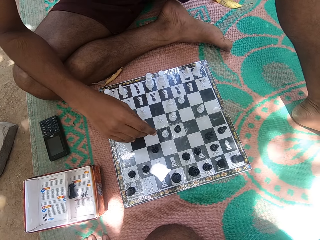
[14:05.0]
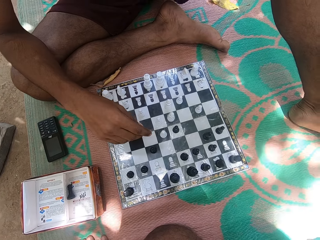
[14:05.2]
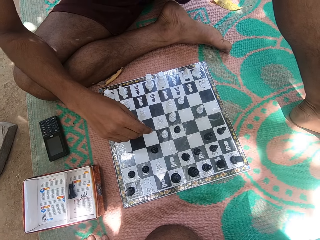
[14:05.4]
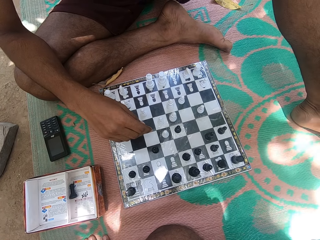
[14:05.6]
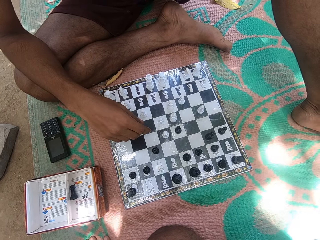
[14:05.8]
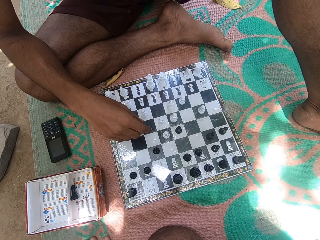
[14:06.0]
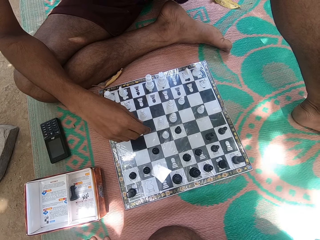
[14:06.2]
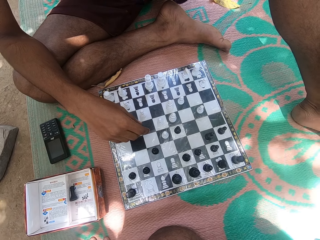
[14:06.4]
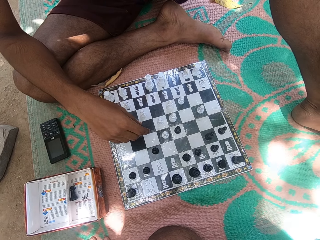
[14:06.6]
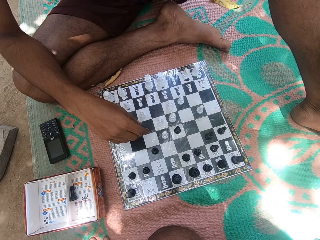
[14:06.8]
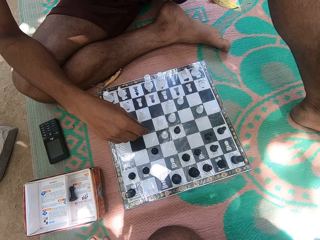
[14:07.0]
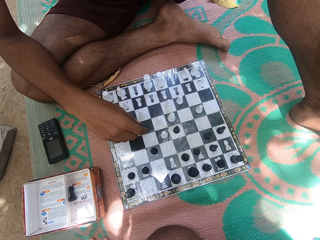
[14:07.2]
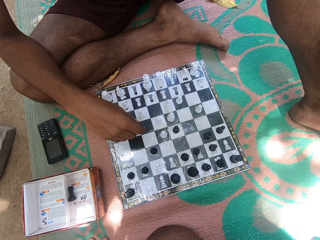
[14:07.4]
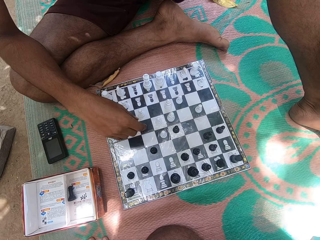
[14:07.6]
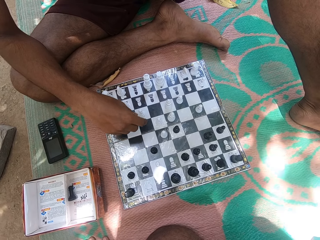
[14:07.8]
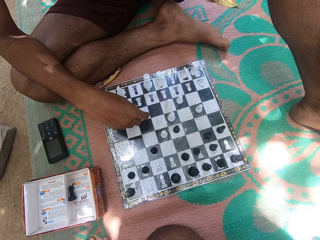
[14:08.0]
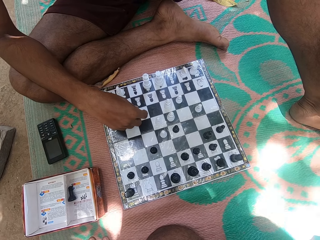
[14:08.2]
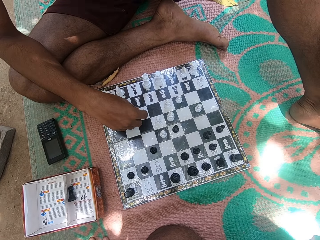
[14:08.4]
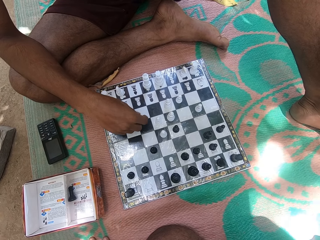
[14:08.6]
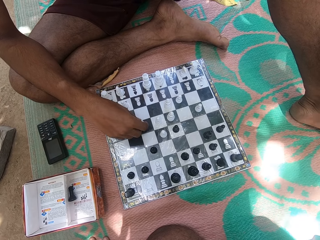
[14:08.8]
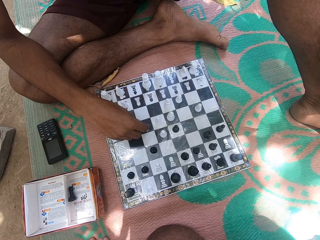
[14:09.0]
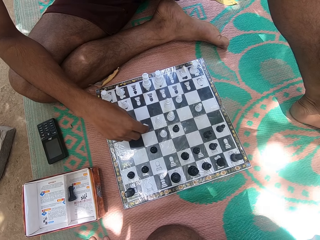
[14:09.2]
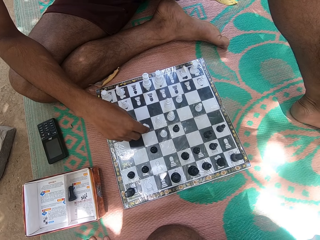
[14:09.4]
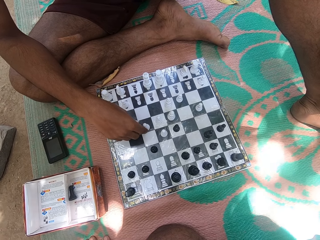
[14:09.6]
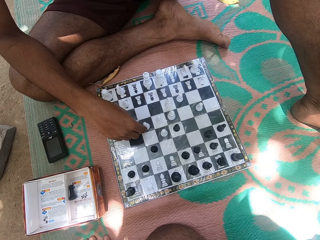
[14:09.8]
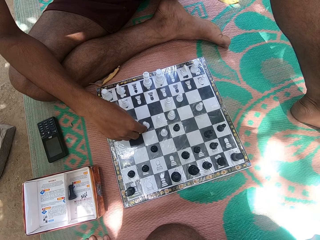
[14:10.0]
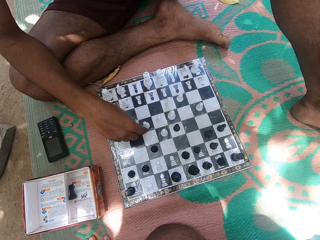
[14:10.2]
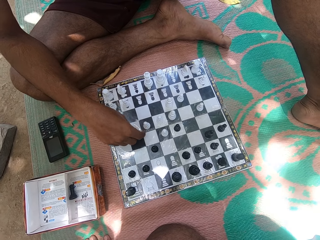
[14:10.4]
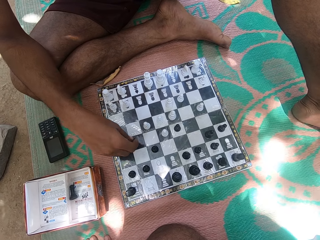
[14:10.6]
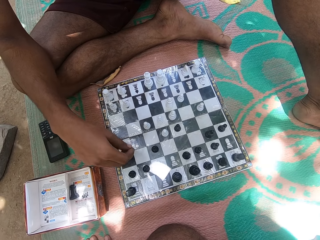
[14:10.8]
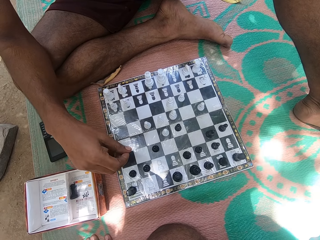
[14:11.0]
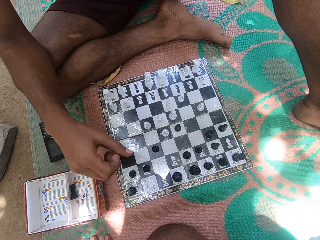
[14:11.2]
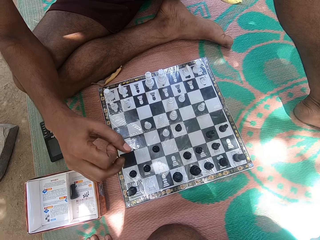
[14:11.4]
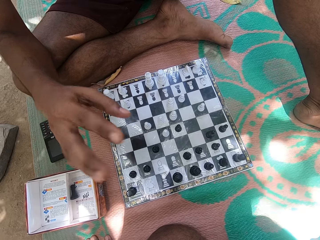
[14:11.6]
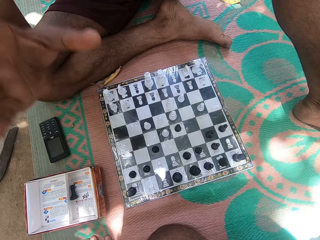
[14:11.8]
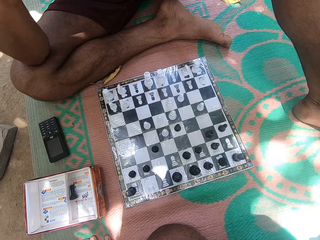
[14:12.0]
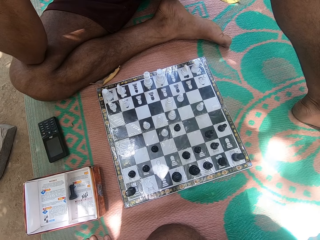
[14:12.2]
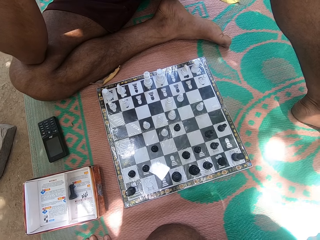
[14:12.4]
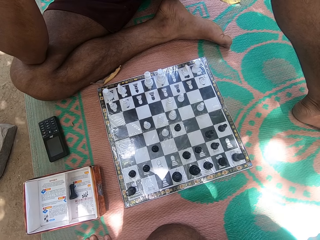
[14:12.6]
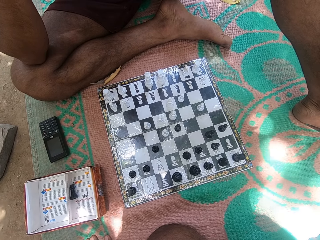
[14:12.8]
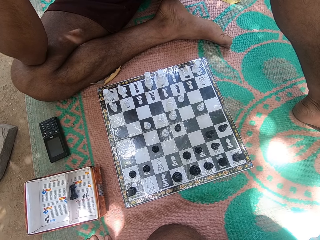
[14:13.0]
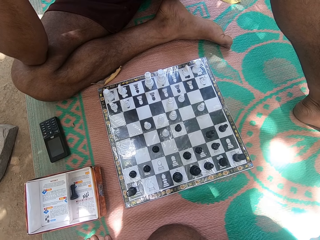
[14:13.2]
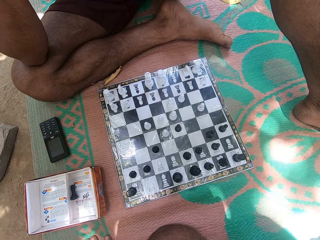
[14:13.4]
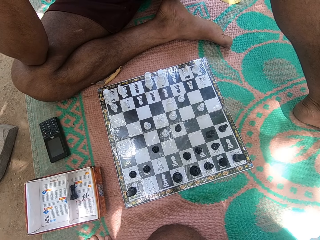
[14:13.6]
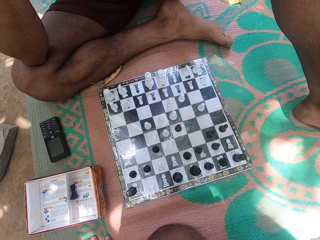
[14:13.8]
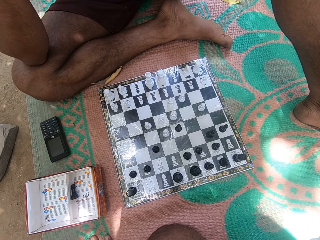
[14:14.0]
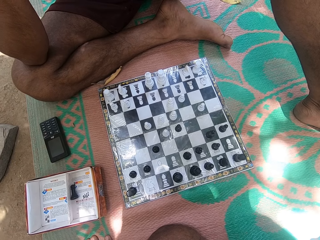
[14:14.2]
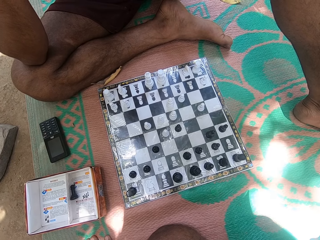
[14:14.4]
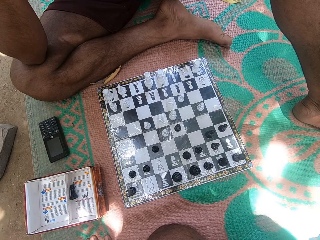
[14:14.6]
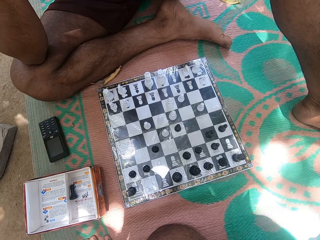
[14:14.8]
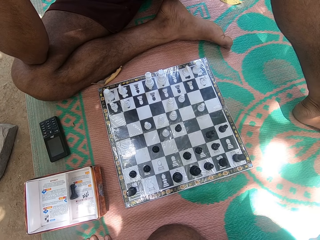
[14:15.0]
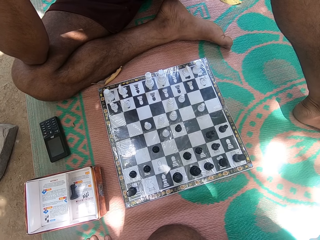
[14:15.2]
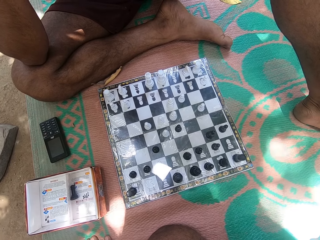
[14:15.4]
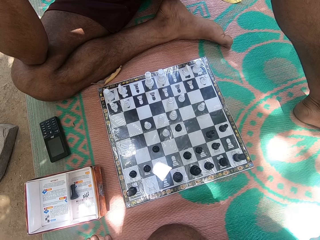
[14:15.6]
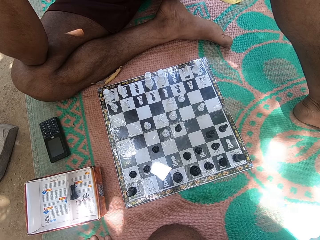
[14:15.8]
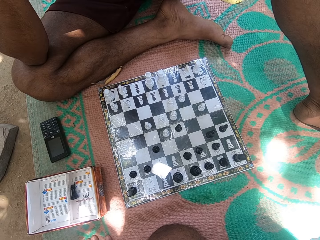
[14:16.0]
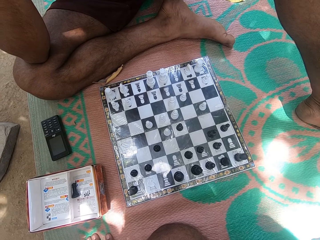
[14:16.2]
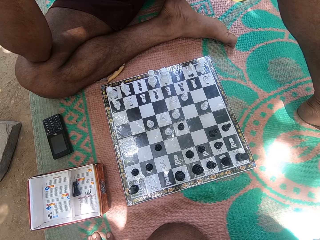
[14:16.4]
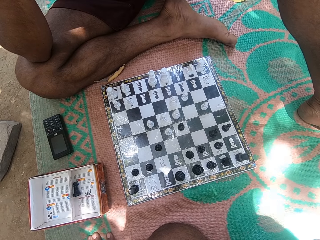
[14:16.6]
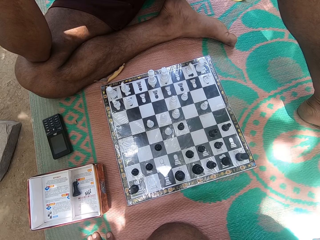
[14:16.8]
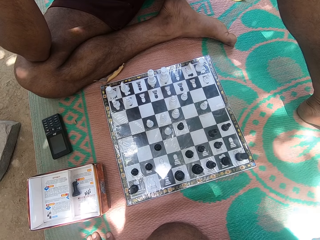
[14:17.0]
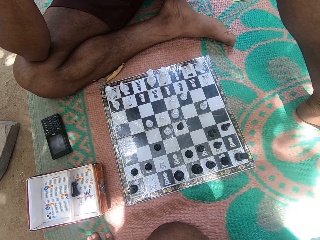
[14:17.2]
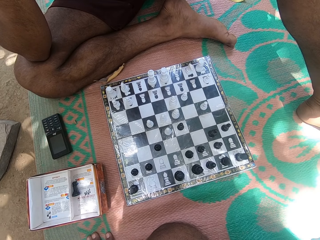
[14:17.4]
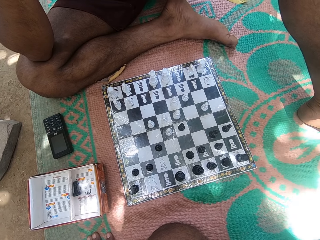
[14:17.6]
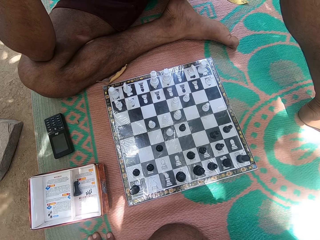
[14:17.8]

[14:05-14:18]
The person stares at the chess board, holds the chess piece, and moves the chess piece. The camera wearer looks at the chess board. The person looks at the chess board.

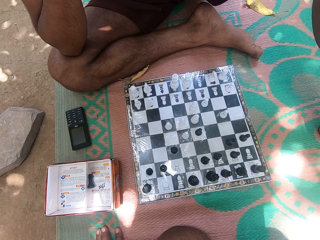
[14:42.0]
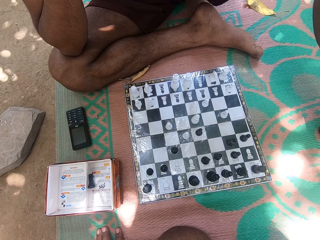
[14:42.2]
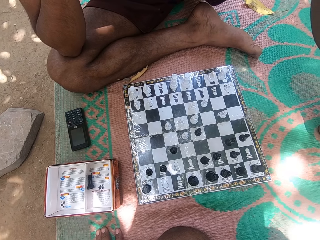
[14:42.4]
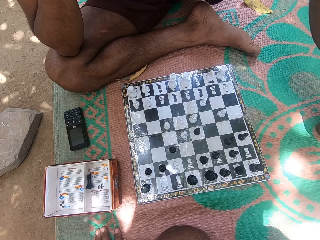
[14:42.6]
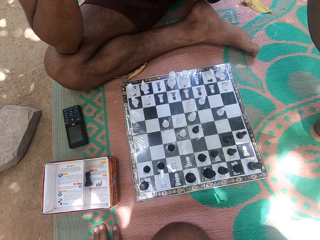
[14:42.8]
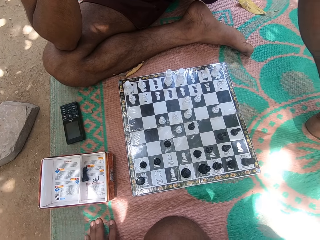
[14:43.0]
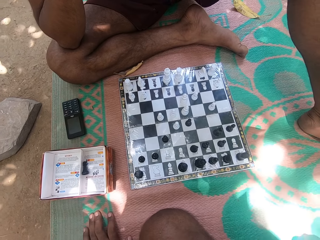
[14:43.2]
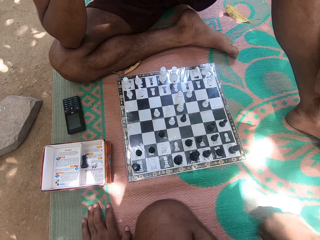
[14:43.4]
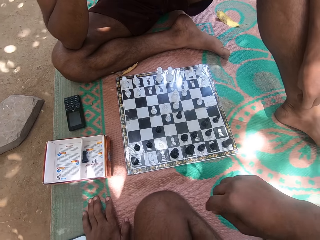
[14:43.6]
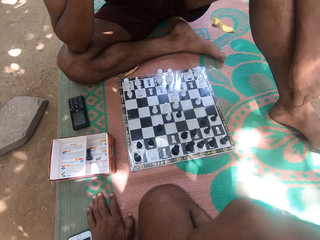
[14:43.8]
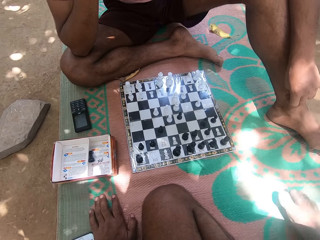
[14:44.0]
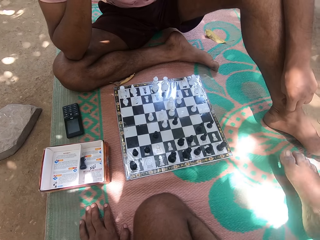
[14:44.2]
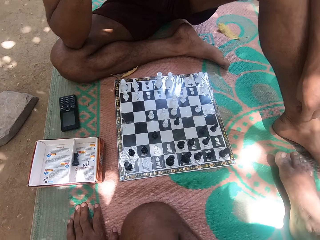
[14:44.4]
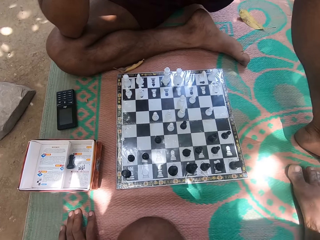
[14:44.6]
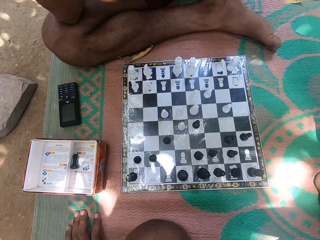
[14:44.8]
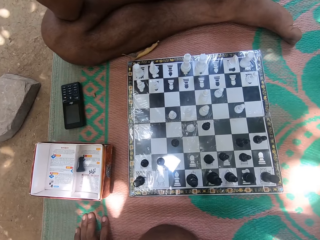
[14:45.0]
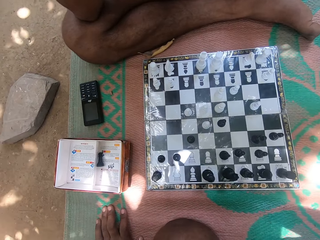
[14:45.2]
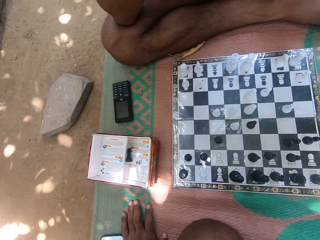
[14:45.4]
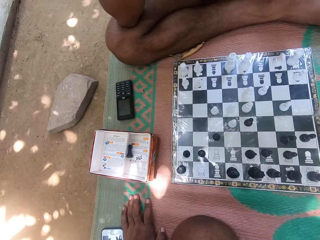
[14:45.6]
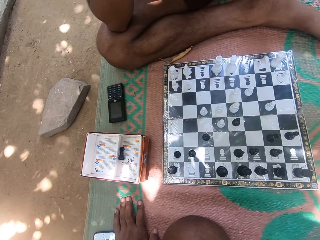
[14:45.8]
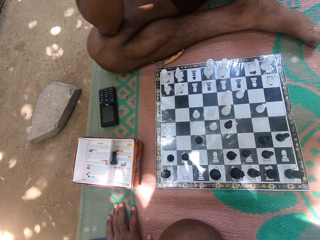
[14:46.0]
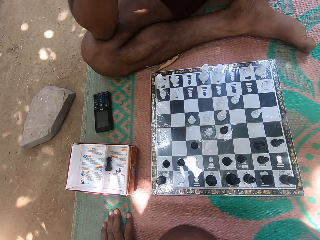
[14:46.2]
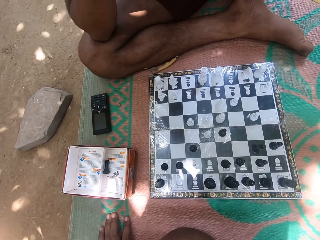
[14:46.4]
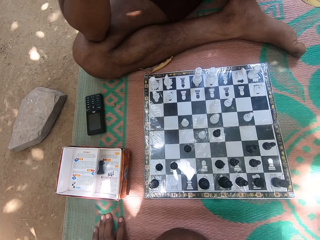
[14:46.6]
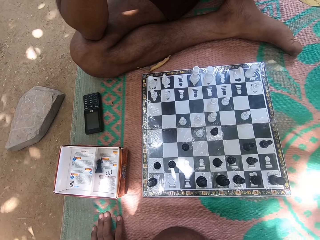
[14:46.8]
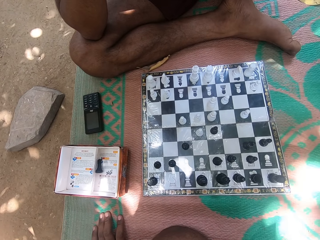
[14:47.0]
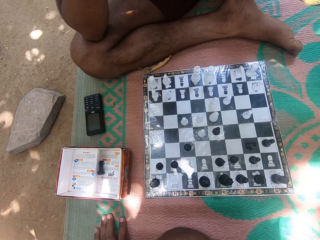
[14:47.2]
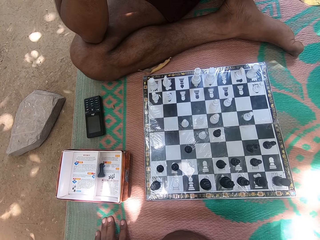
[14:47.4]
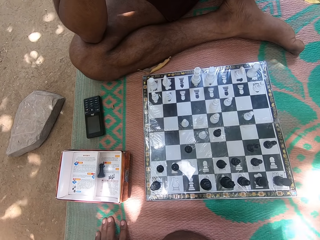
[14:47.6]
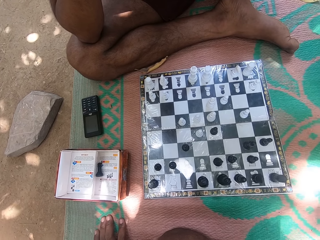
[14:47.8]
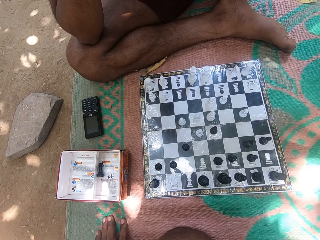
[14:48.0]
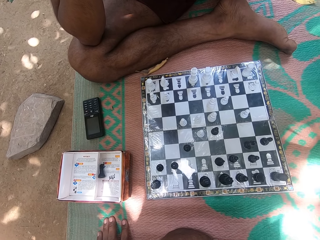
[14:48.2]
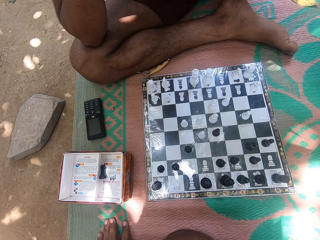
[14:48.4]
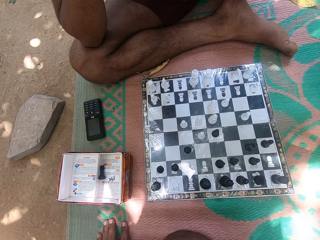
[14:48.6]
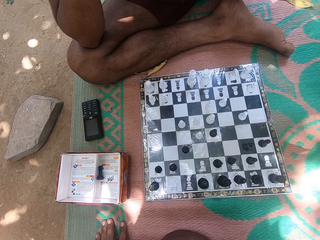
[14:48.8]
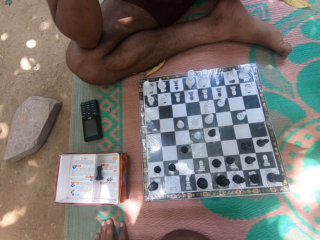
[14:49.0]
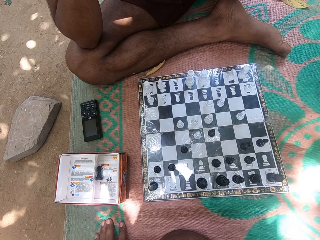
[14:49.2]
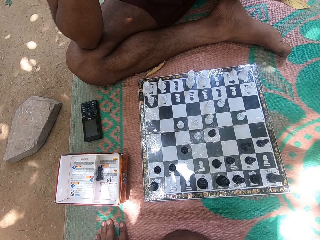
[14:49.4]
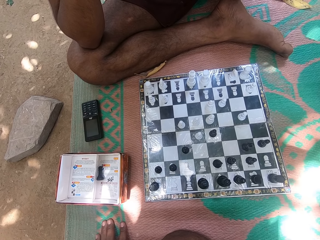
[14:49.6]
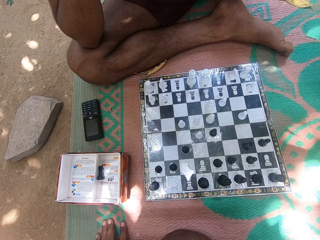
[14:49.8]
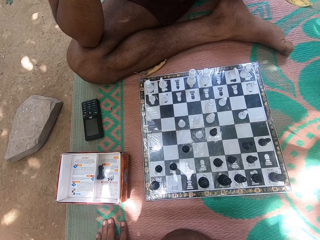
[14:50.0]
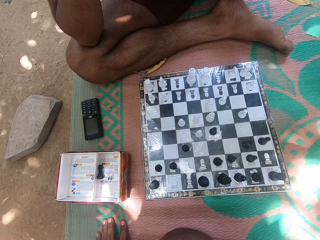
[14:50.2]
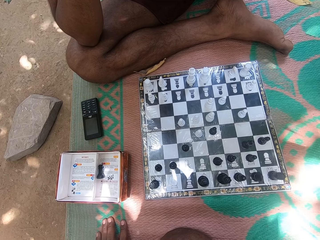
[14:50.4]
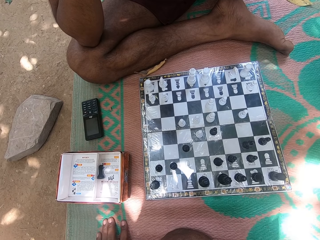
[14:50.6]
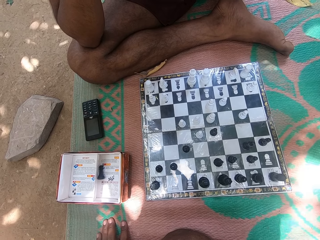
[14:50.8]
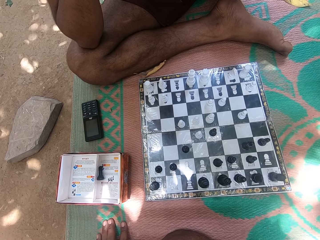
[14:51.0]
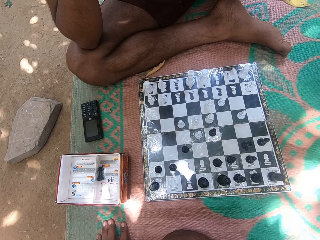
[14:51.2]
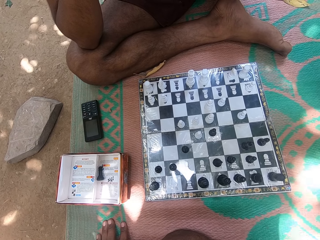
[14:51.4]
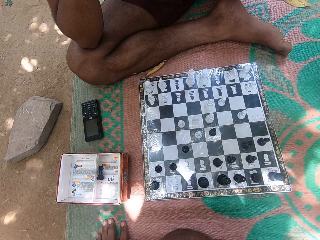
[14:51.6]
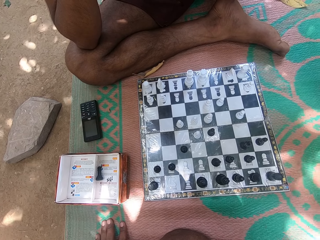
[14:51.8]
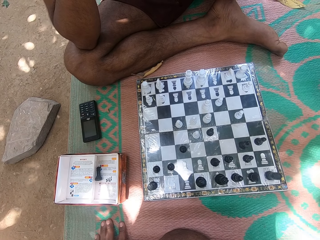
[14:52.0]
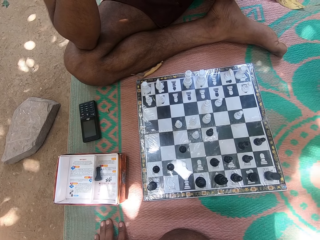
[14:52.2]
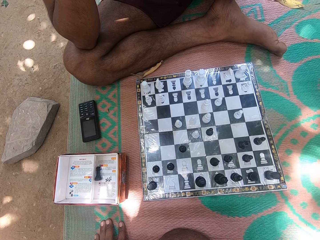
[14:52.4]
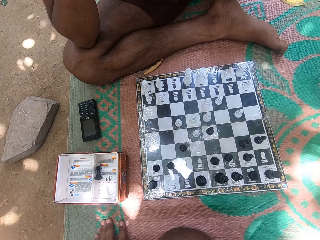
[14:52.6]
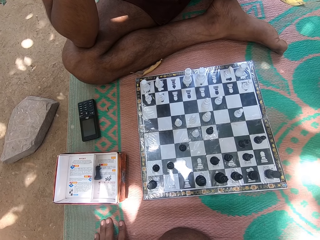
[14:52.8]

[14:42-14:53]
The camera wearer touches the face, looks at the chess board, and moves the right leg.
